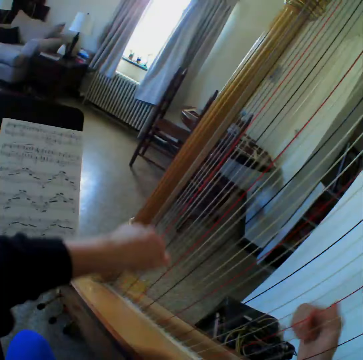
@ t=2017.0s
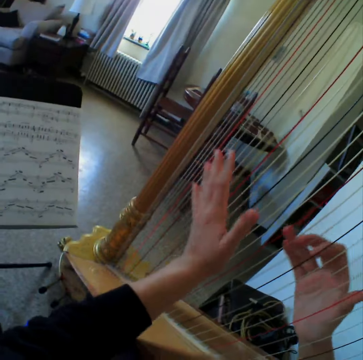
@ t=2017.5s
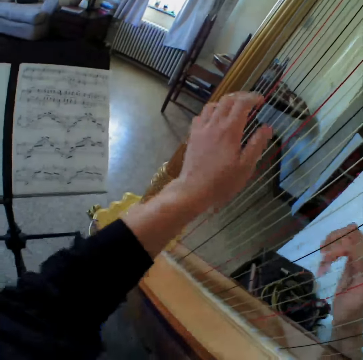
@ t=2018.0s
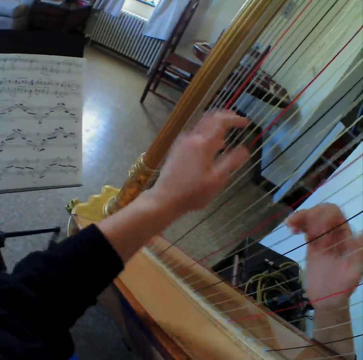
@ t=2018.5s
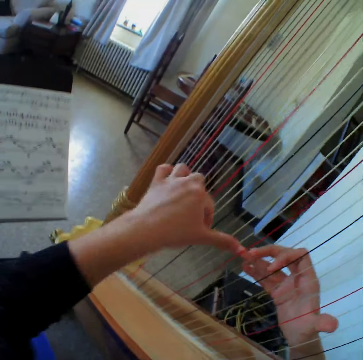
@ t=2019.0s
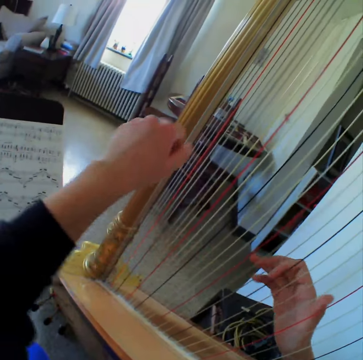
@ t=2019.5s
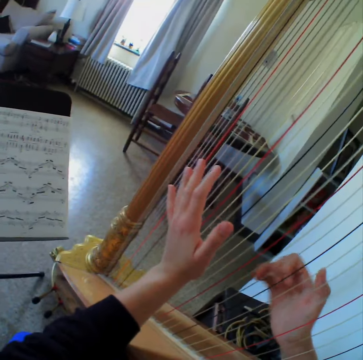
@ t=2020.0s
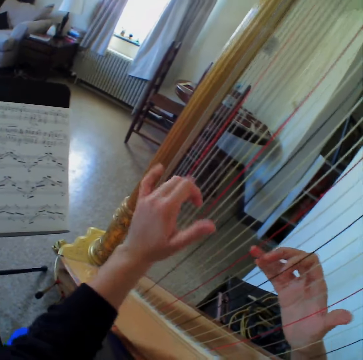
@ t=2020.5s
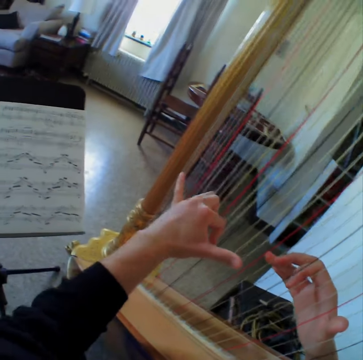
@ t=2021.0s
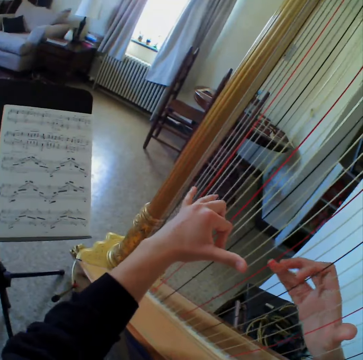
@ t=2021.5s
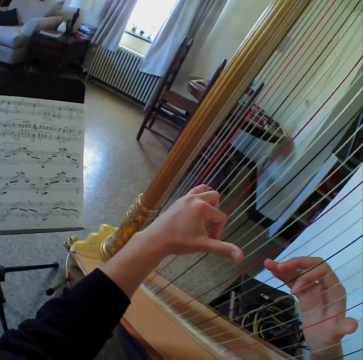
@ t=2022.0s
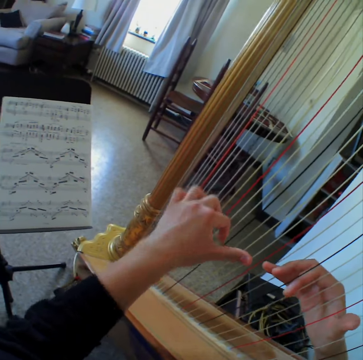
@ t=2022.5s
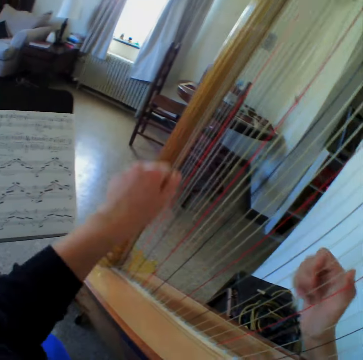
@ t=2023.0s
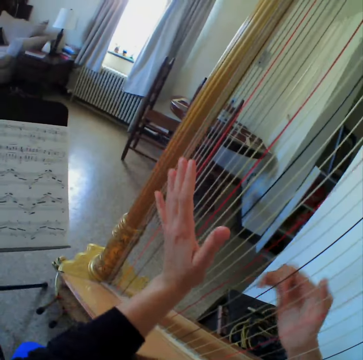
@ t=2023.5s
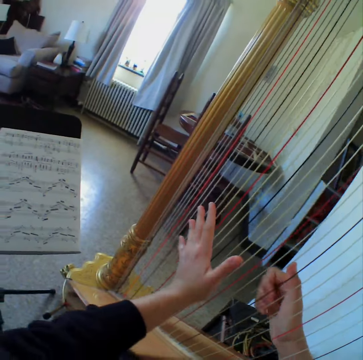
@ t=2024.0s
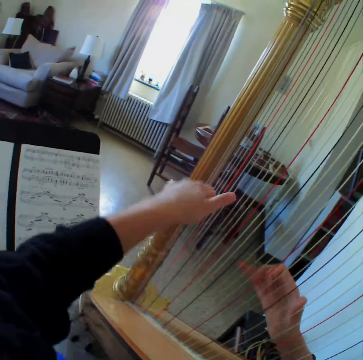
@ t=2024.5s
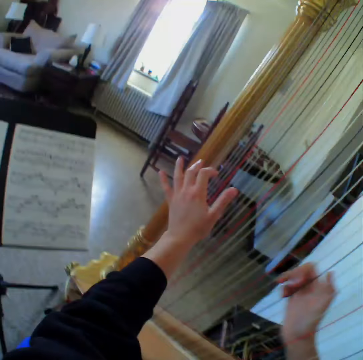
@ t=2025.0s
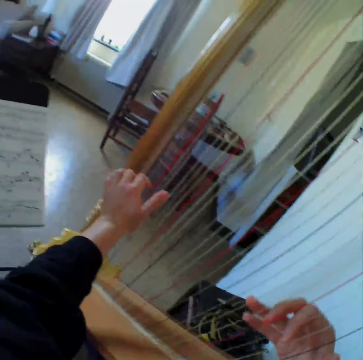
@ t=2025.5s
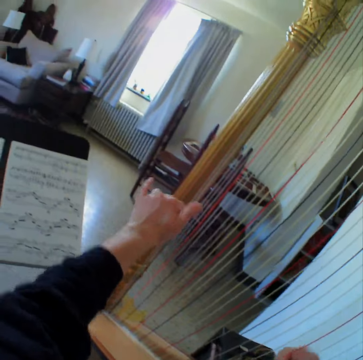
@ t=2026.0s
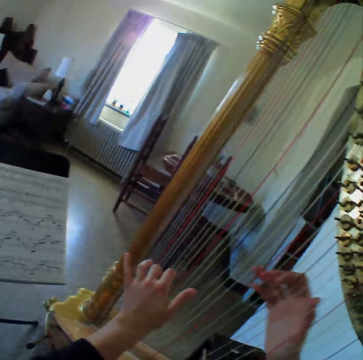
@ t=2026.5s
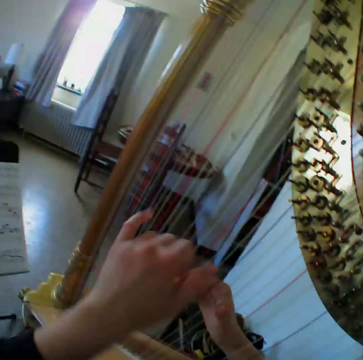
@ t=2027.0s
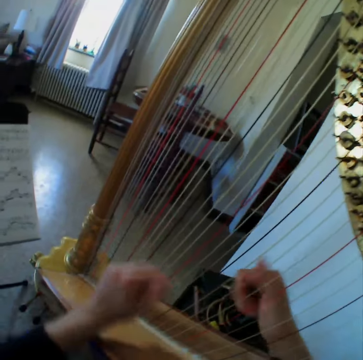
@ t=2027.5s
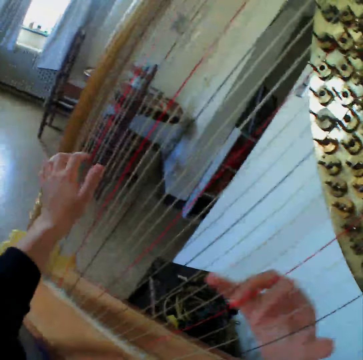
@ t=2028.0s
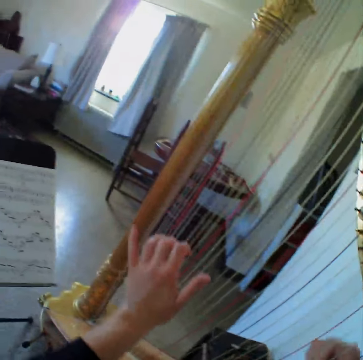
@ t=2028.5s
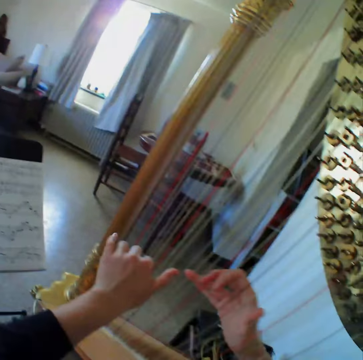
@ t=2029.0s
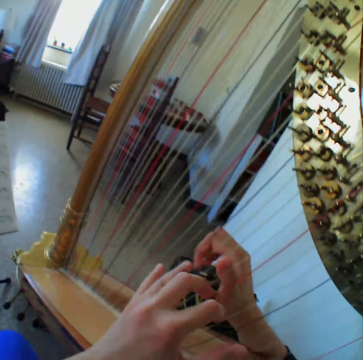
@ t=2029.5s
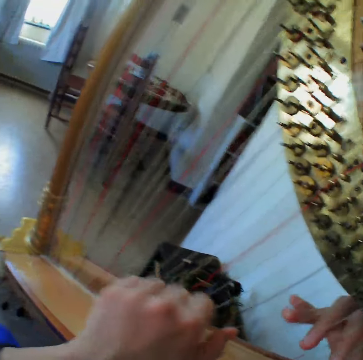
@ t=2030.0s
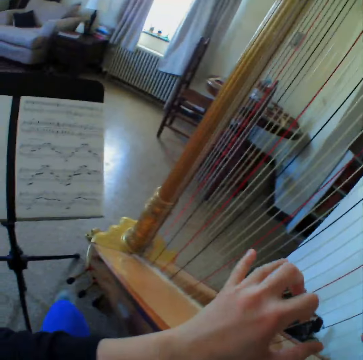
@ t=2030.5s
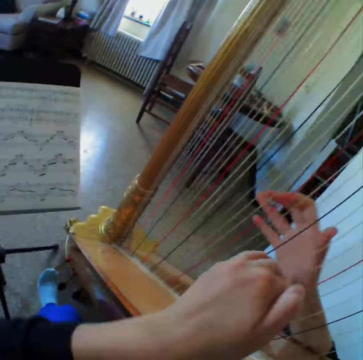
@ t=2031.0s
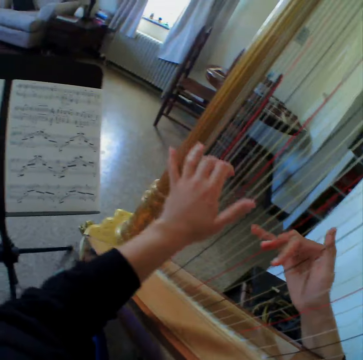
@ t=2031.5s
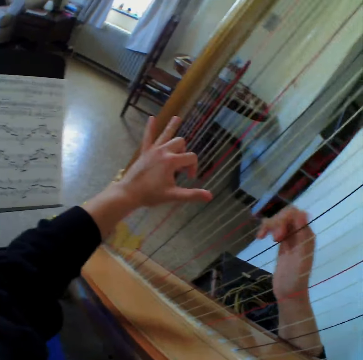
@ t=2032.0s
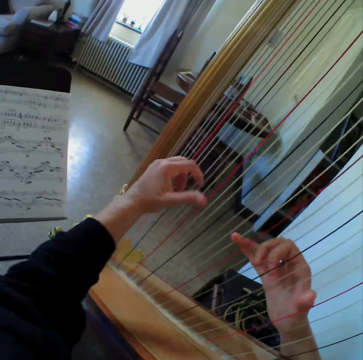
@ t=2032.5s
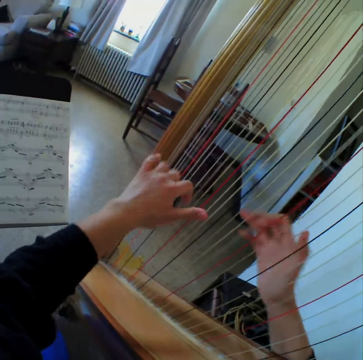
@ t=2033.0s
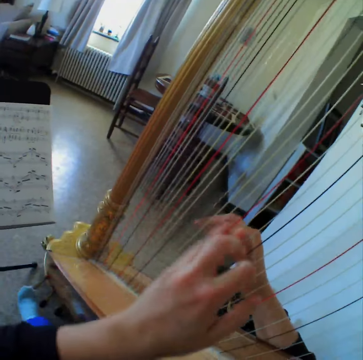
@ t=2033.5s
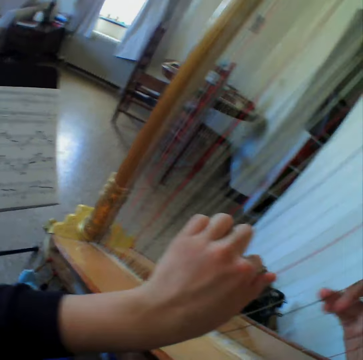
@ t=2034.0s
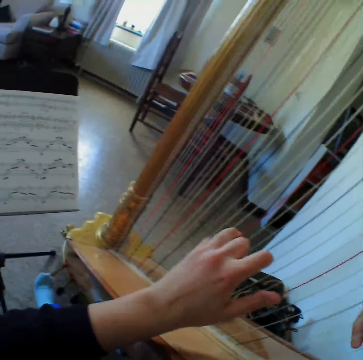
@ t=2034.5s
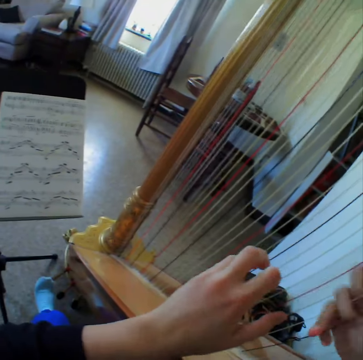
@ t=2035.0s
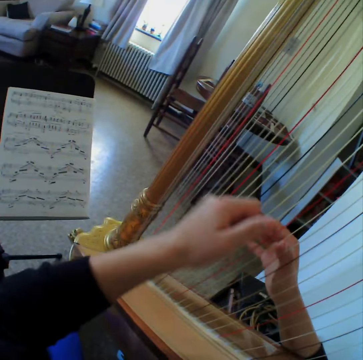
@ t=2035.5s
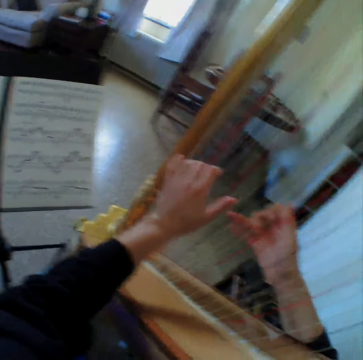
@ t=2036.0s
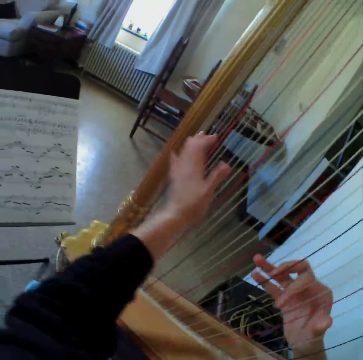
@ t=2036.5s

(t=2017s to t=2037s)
The camera wearer reads the music paper. They play the guitar. They read the music paper. They play the guitar. They read the music paper. They play the guitar. They read the music paper. They play the guitar. They read the music paper.

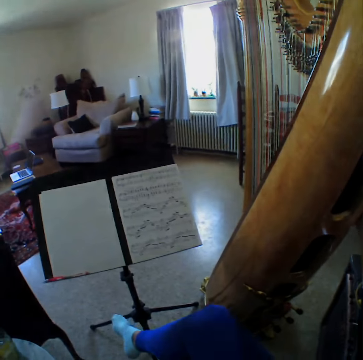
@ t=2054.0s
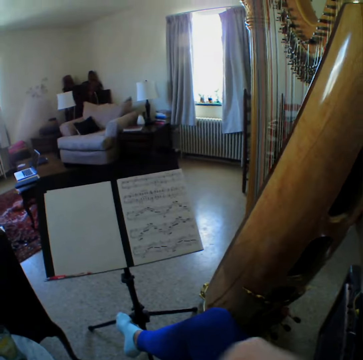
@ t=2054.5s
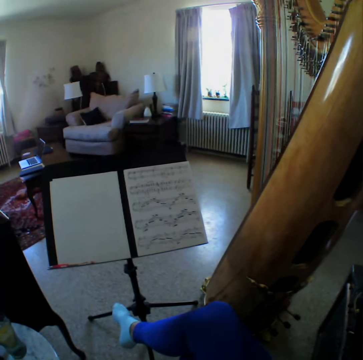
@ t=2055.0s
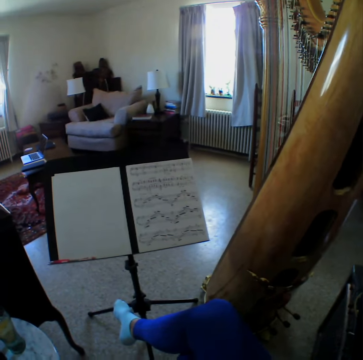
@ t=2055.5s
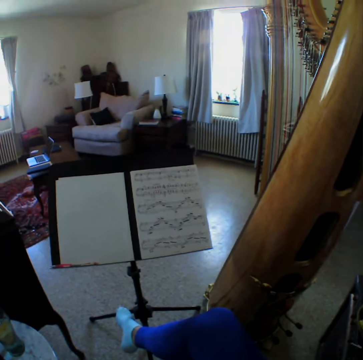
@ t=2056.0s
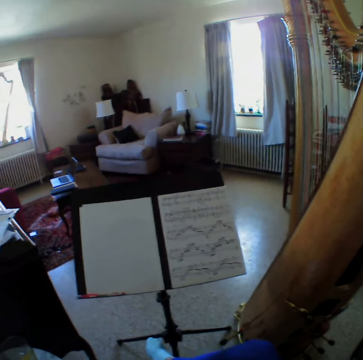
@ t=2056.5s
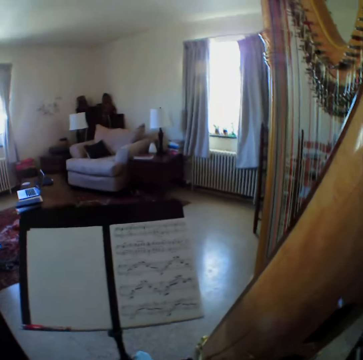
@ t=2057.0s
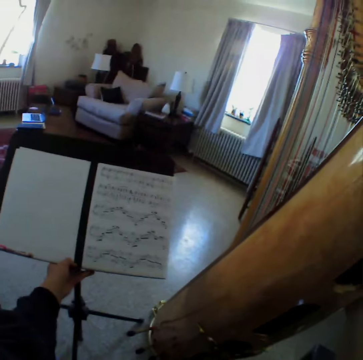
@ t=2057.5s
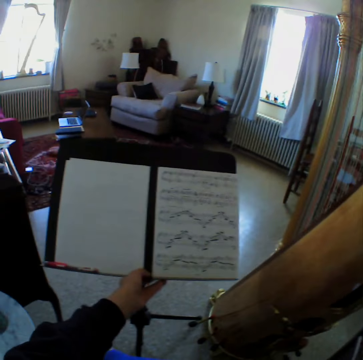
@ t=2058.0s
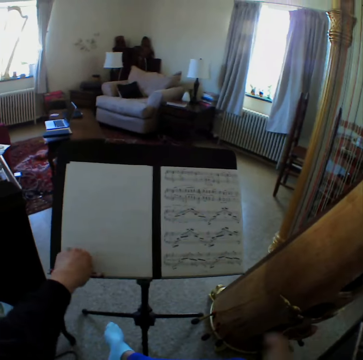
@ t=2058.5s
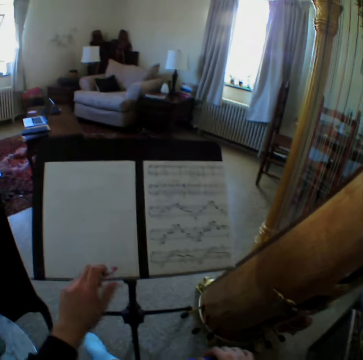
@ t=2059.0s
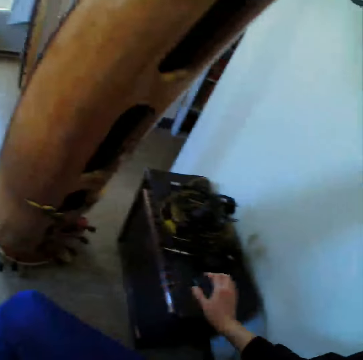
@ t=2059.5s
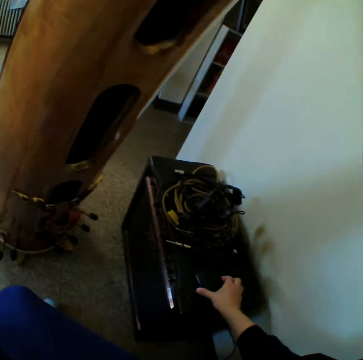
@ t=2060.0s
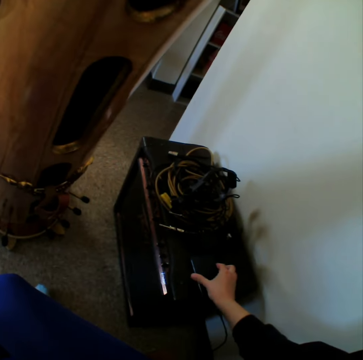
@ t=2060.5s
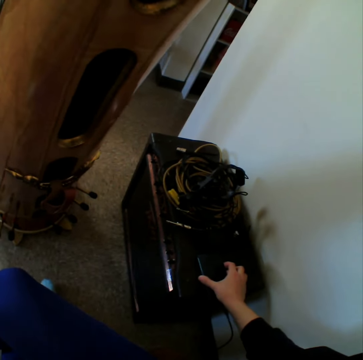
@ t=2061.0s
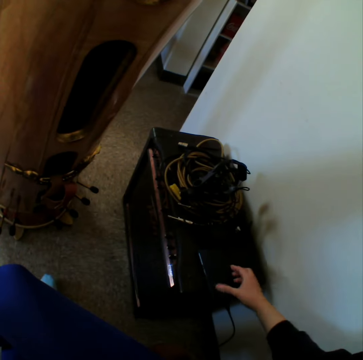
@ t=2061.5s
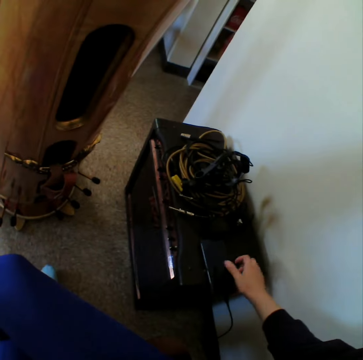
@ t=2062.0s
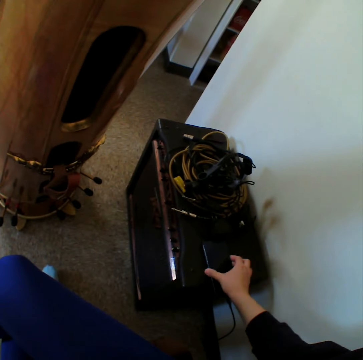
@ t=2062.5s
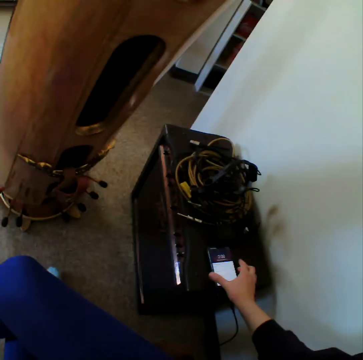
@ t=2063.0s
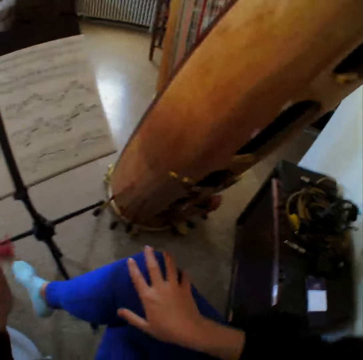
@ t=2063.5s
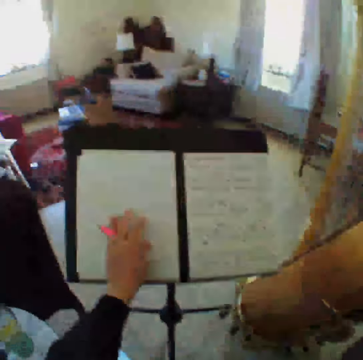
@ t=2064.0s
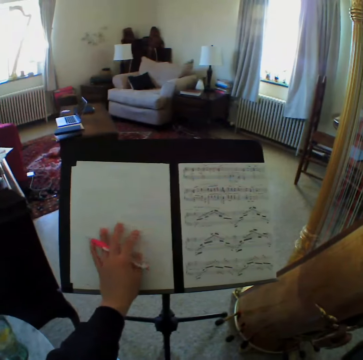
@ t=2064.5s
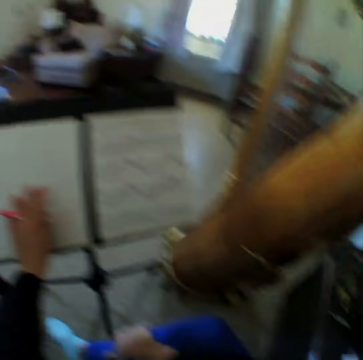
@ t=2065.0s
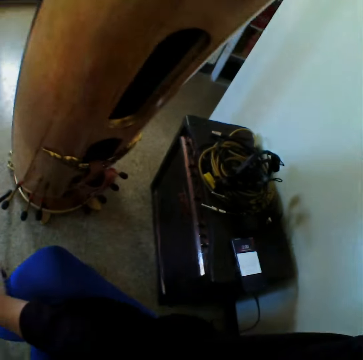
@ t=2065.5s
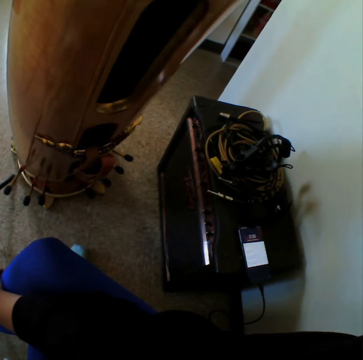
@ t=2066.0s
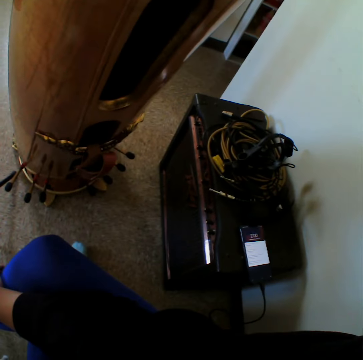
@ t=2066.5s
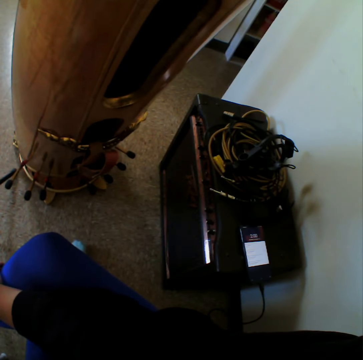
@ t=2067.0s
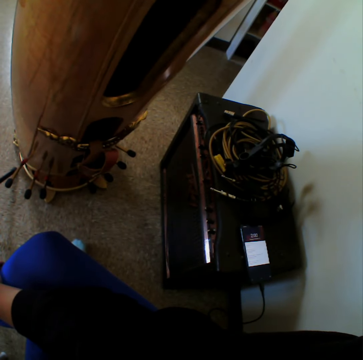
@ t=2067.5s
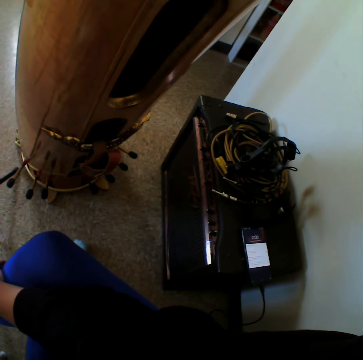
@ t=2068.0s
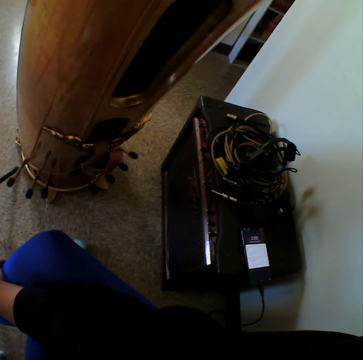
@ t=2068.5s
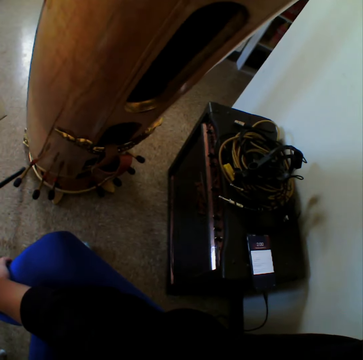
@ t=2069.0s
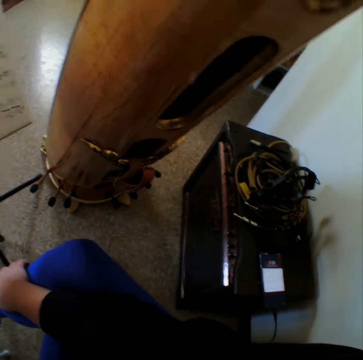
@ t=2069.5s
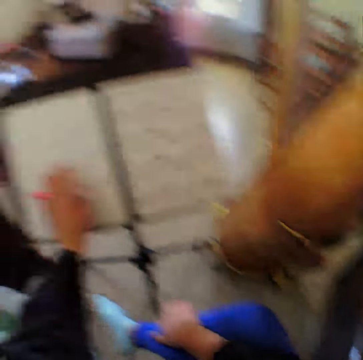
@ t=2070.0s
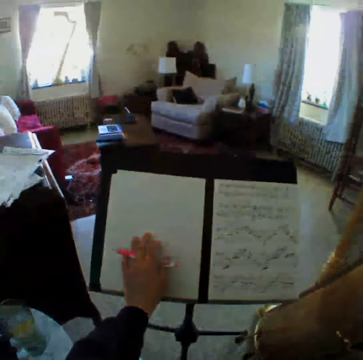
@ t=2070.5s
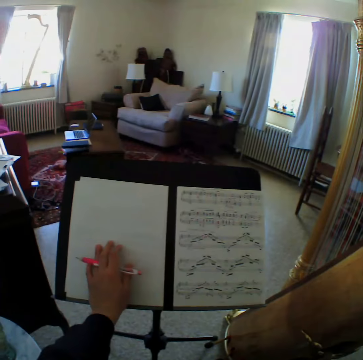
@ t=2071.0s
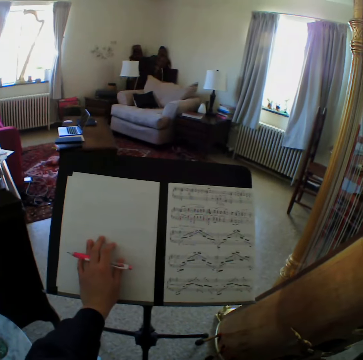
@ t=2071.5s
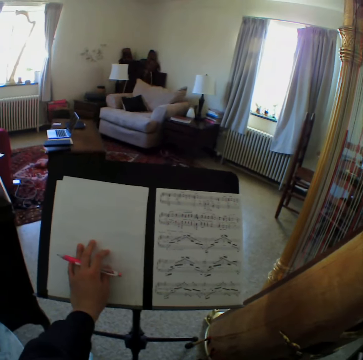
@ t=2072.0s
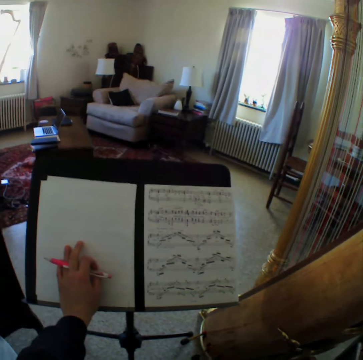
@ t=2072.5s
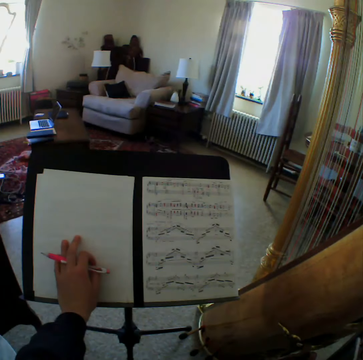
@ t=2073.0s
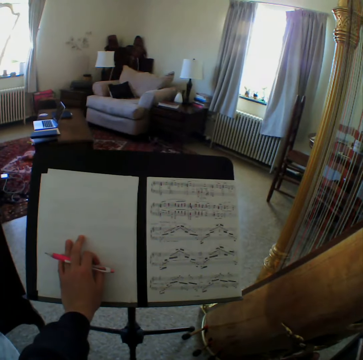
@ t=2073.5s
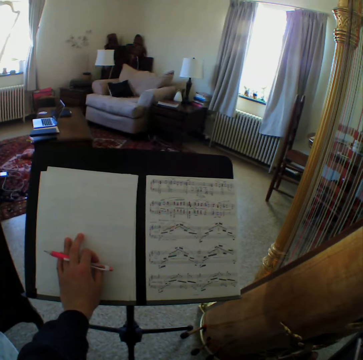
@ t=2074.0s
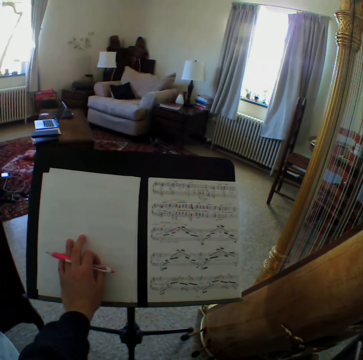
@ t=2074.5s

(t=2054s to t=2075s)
The camera wearer reads the music paper. She adjusts the bookstand. She holds the stand. She carries a pen. She takes the pen. She scrolls the phone. She touches her phone. She reads the music paper. She touches the music sheet. She looks at the phone. She reads the music paper.
